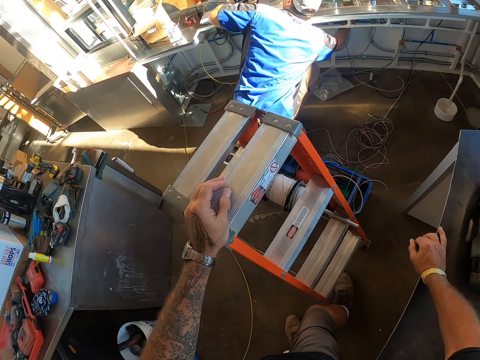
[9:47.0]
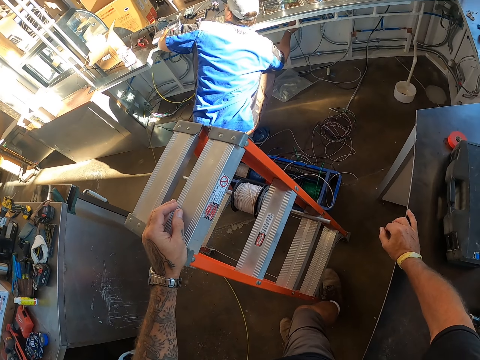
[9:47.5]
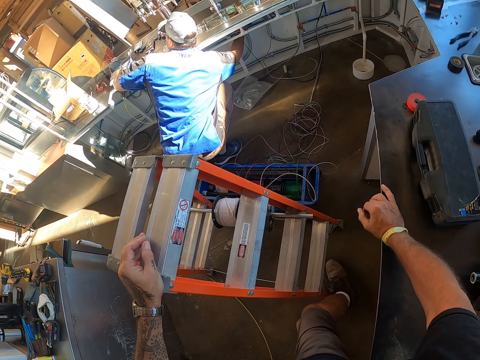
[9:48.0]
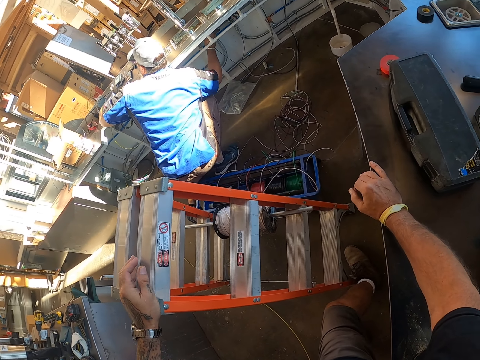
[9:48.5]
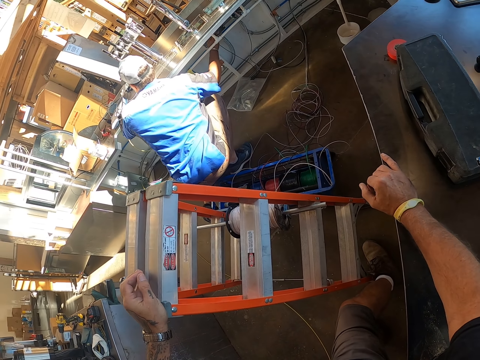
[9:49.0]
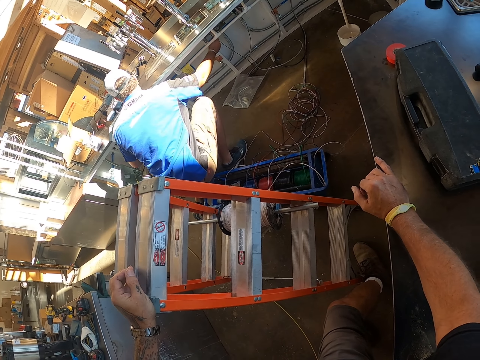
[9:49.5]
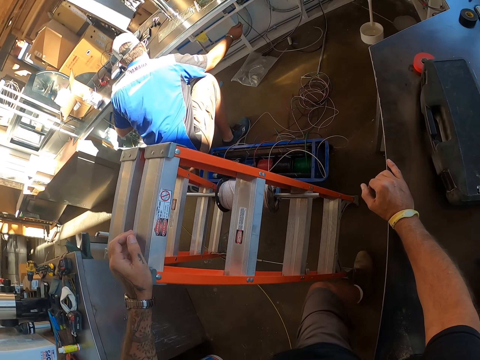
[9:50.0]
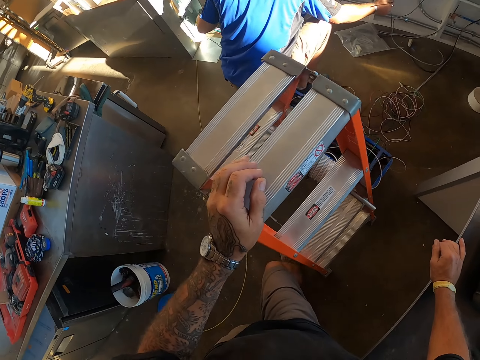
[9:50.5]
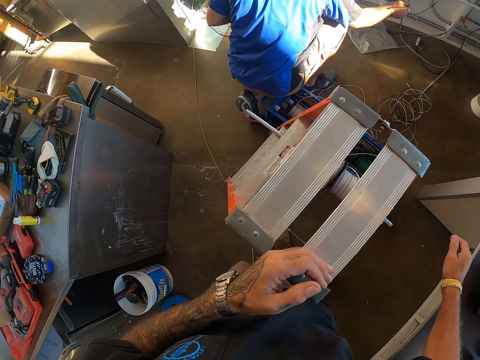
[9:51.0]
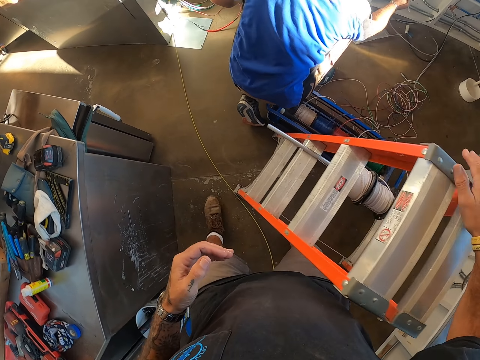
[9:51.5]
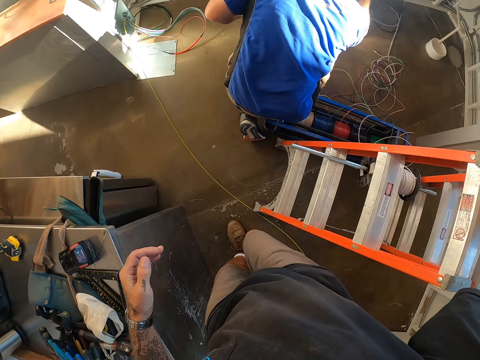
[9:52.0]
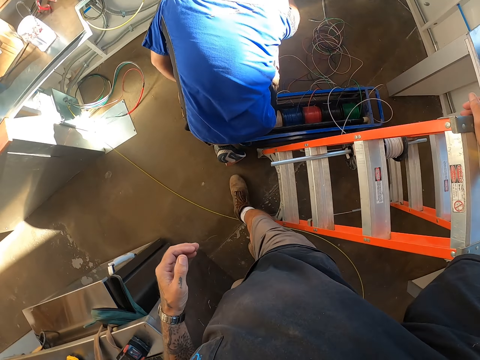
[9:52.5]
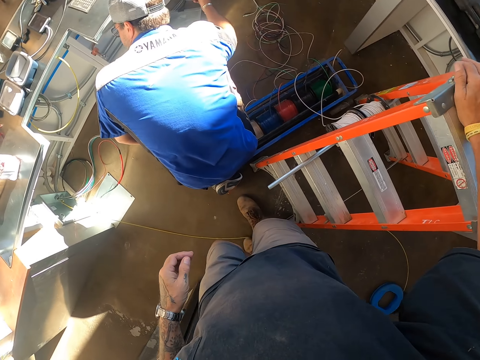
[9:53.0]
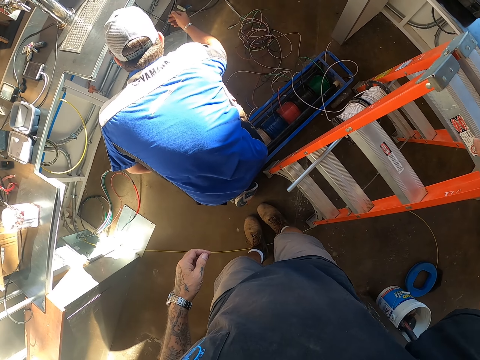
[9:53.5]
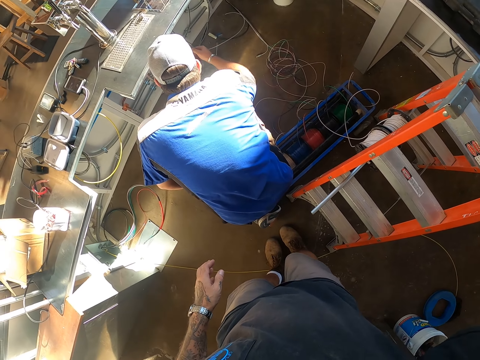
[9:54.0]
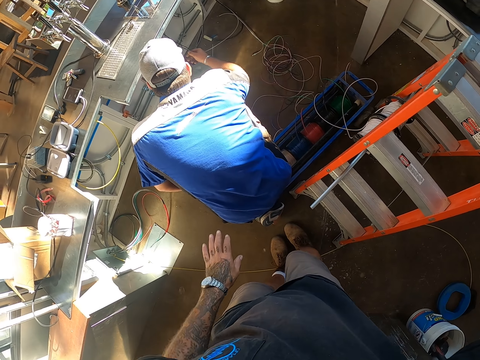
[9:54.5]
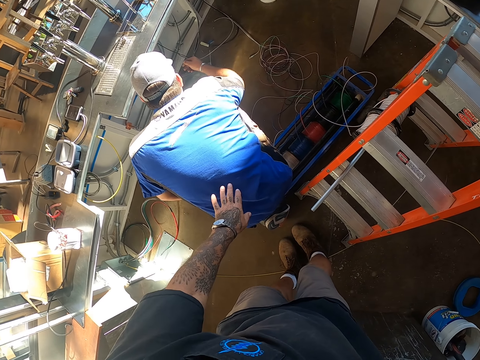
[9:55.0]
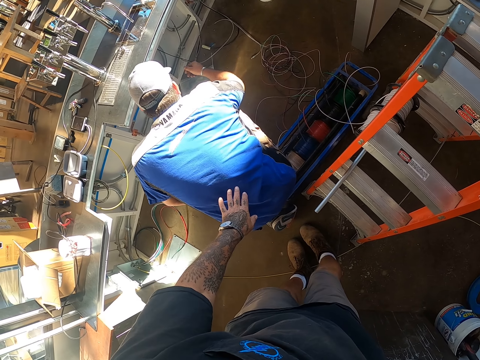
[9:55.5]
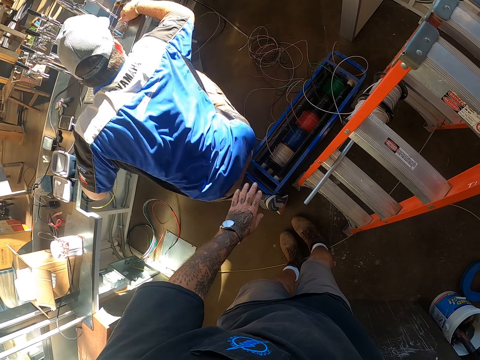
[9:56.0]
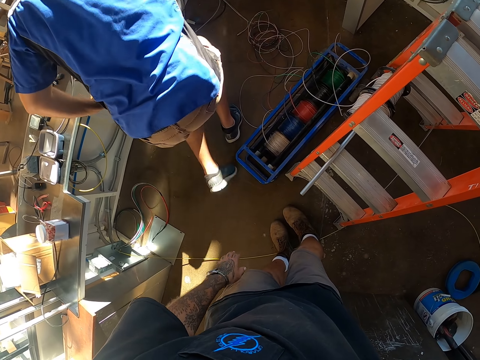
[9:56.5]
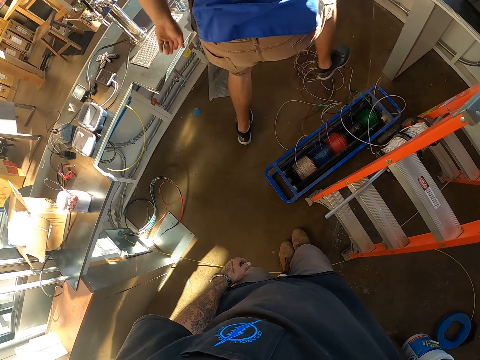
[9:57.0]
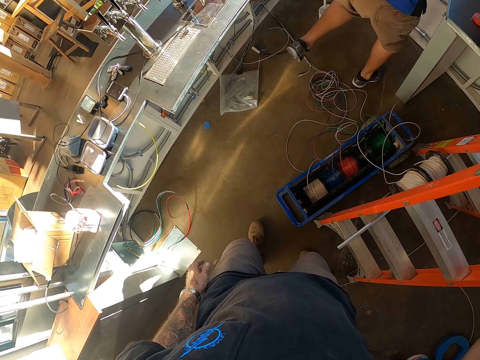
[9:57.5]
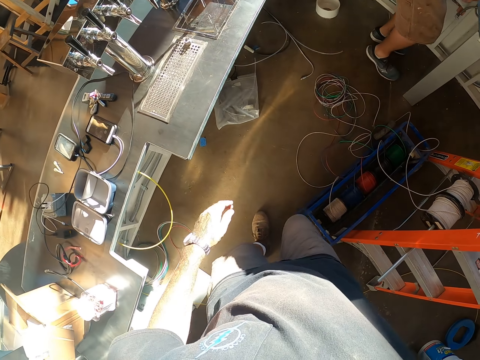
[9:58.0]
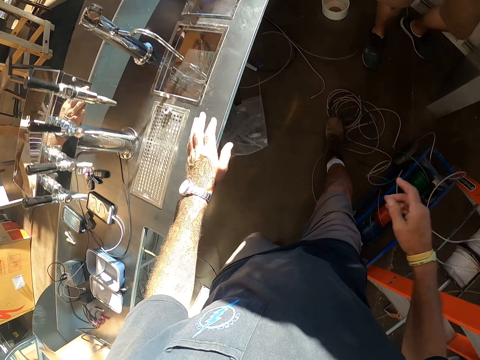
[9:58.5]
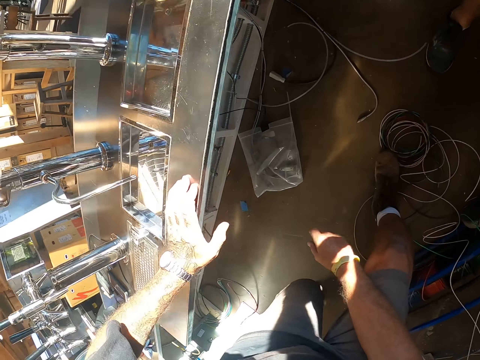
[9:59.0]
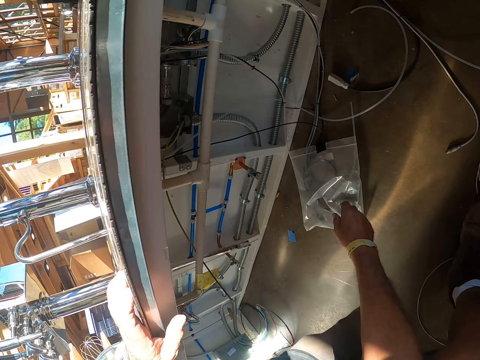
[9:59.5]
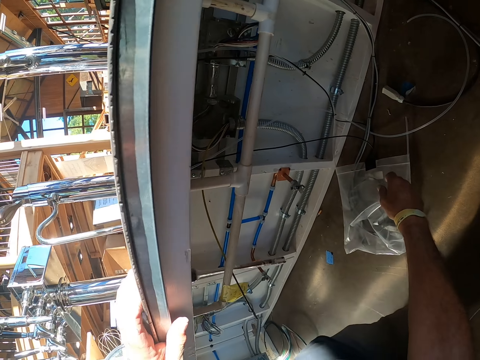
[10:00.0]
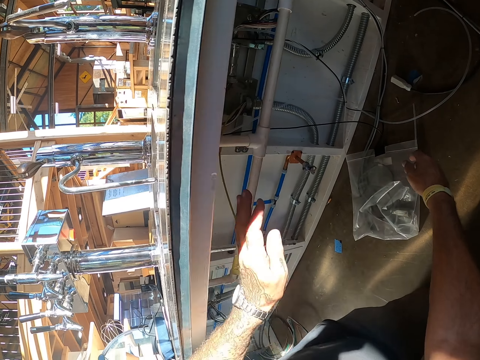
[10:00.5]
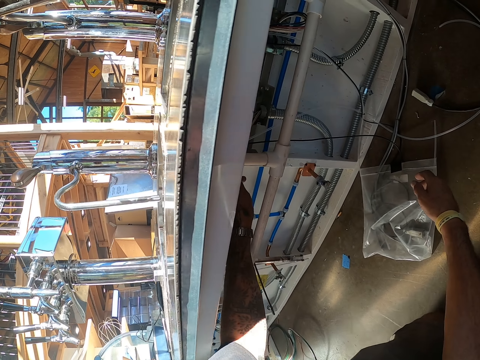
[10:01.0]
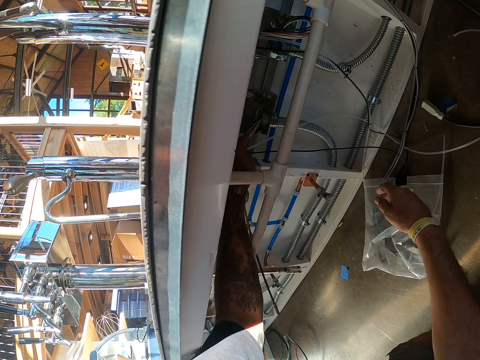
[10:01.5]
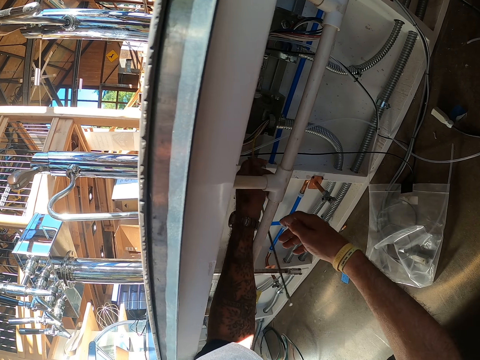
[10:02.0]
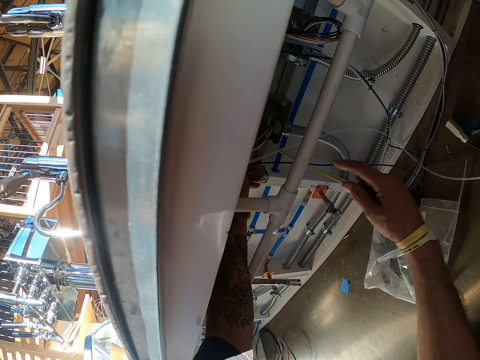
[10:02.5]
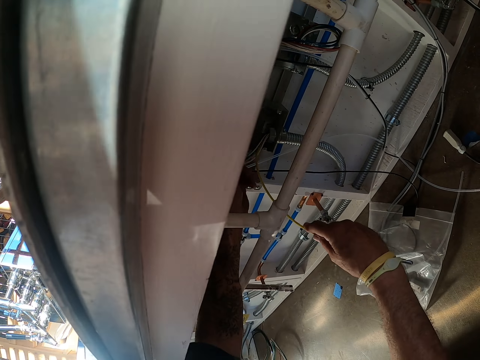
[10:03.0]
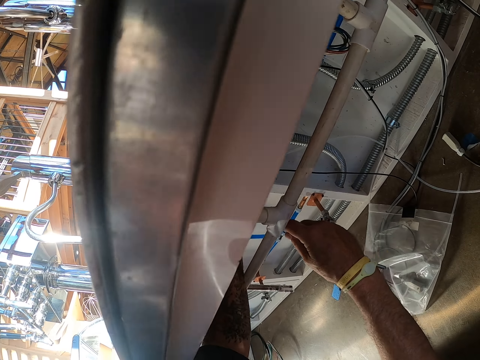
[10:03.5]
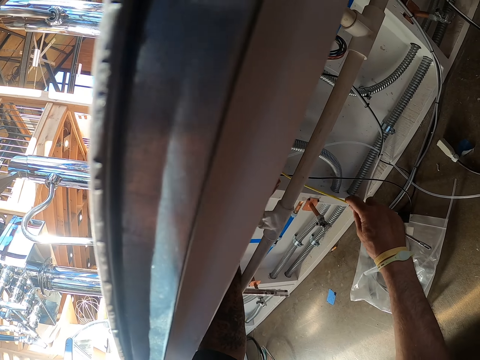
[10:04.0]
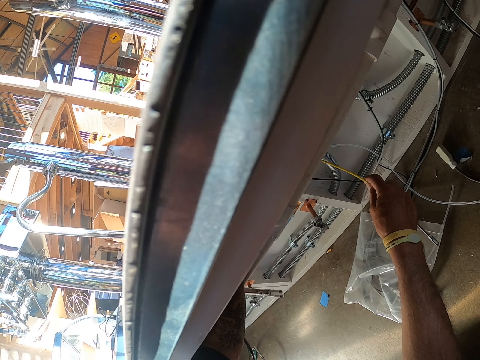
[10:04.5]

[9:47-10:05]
The camera wearer looks under the table. He walks beside the ladder. He stretches his hand. A man stands beside the table. The man walks to the other side of the table. The camera wearer bends beside the table. He looks under the table. He pushes the cable under the table. He pulls cables through an opening.

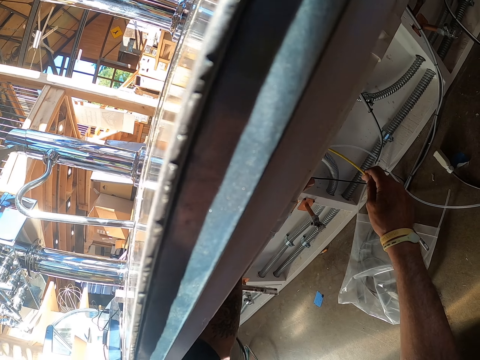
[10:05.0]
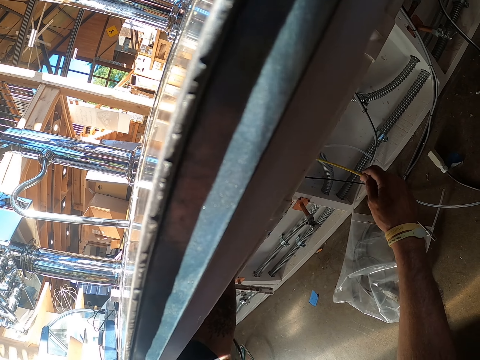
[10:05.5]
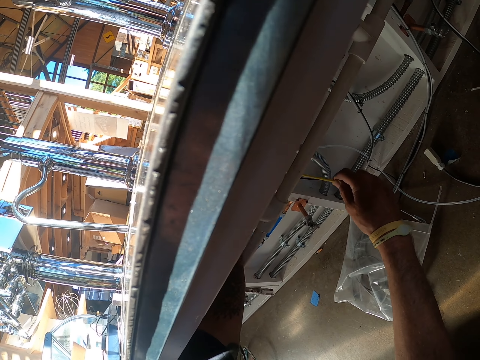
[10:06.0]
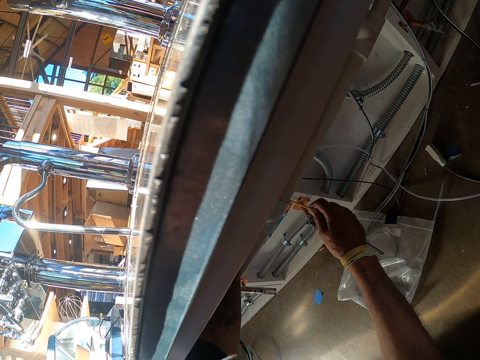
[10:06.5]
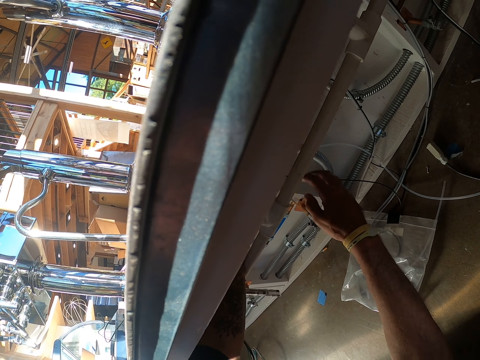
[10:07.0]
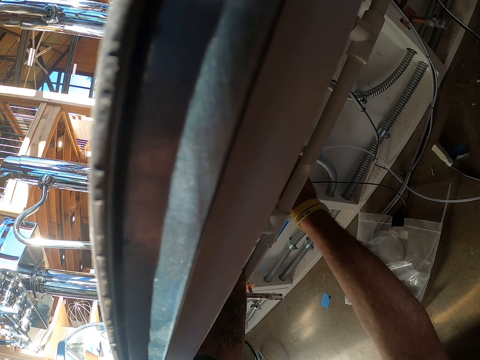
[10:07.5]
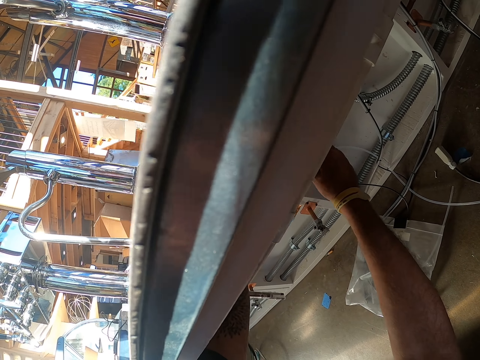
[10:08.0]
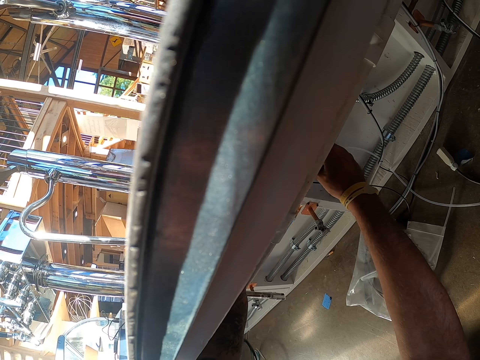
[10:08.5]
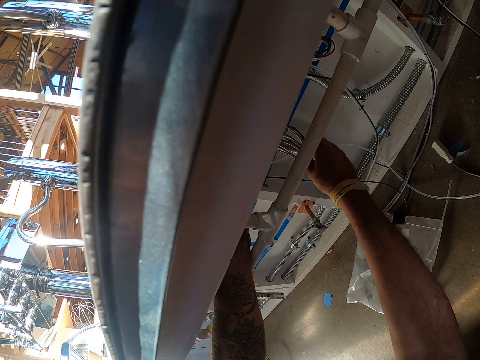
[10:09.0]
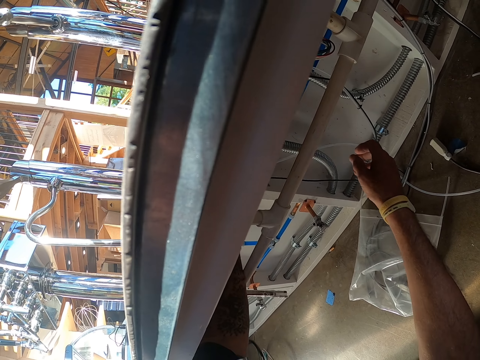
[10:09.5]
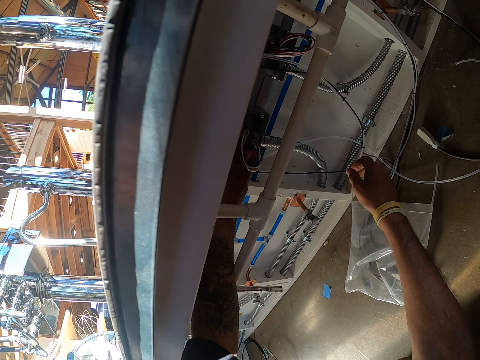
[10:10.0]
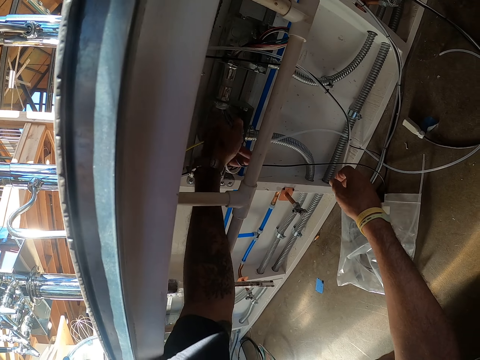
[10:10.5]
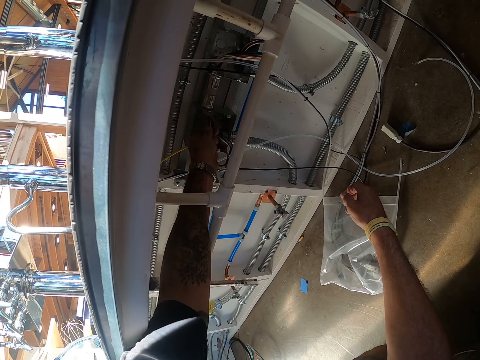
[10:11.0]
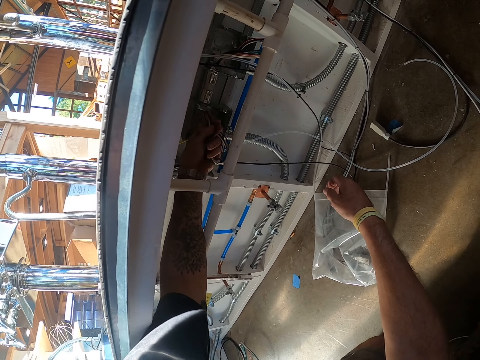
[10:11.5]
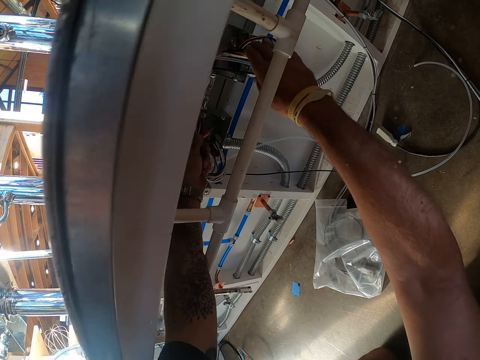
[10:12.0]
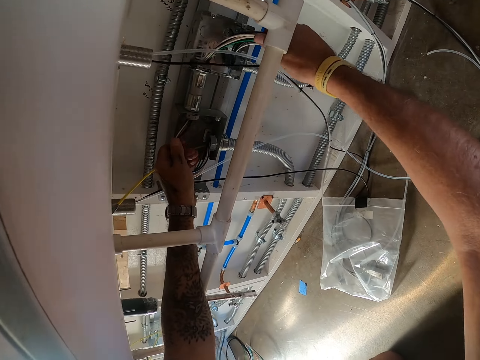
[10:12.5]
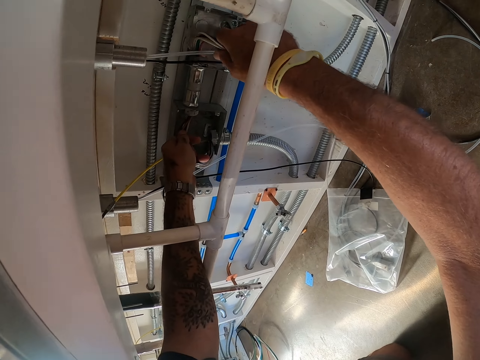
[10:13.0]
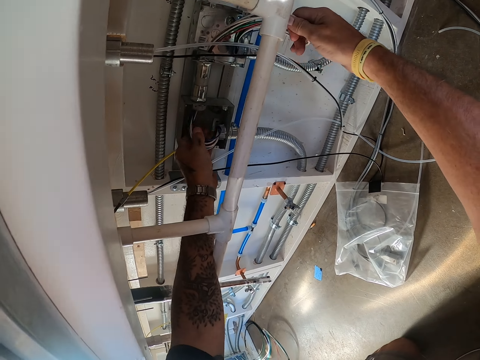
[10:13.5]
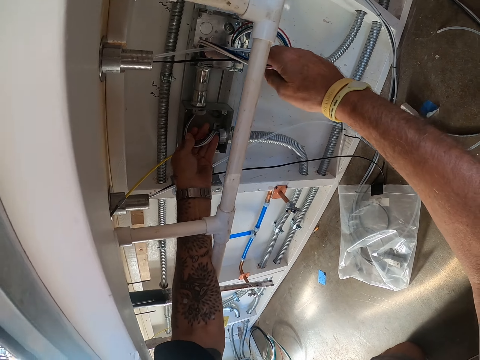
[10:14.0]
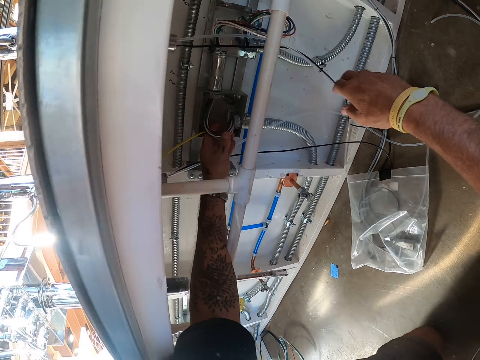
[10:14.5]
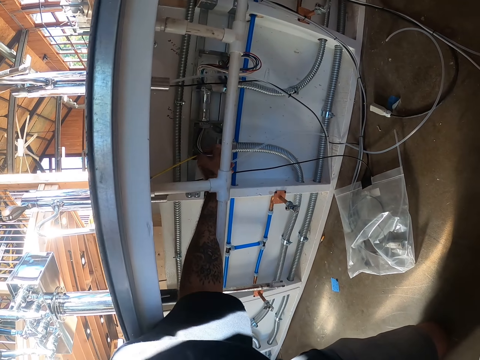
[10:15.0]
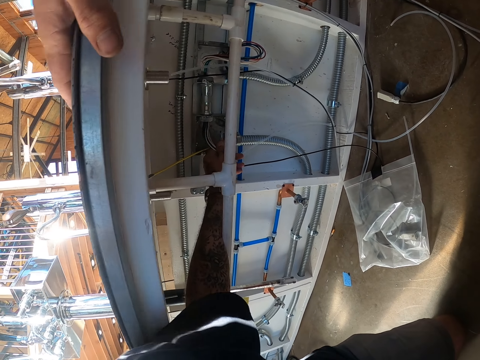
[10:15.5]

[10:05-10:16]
The camera wearer pulls the cable.
